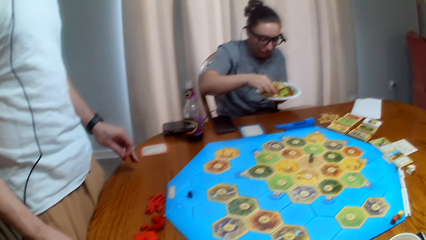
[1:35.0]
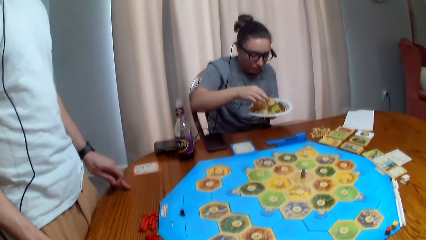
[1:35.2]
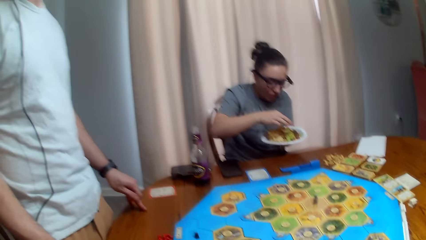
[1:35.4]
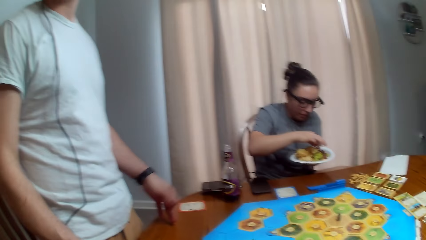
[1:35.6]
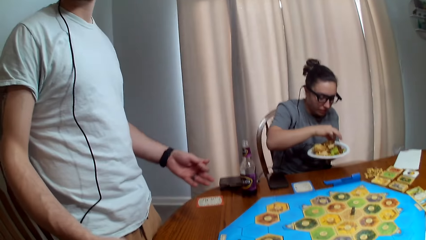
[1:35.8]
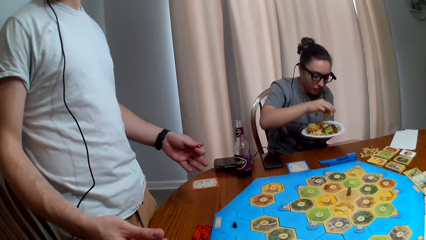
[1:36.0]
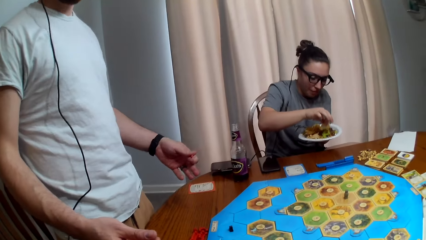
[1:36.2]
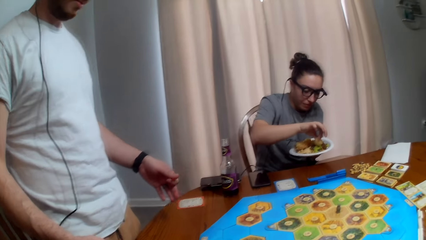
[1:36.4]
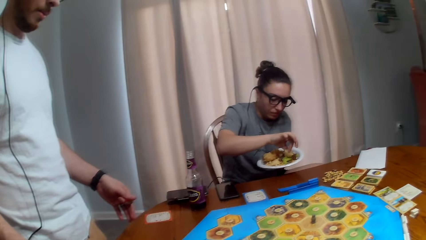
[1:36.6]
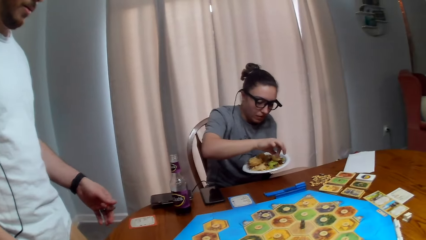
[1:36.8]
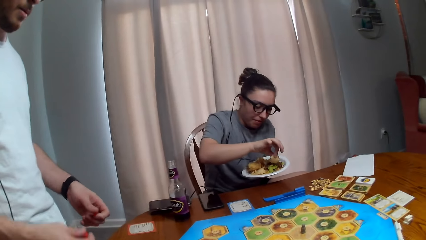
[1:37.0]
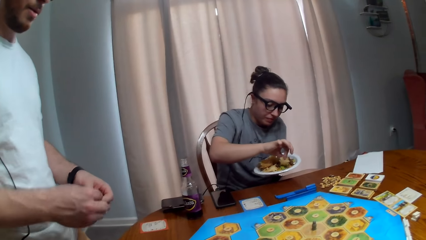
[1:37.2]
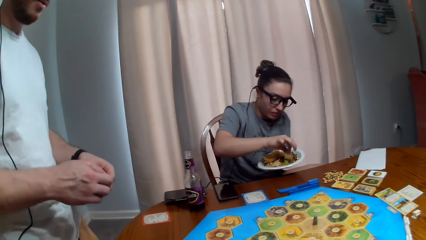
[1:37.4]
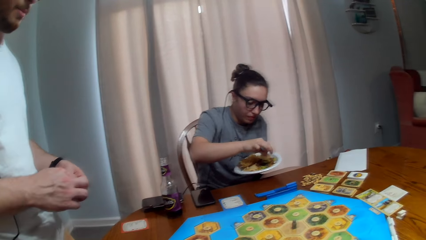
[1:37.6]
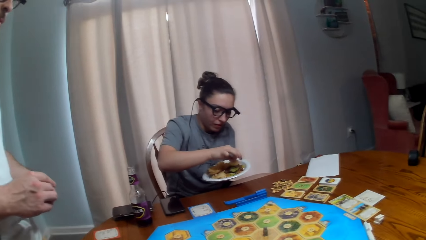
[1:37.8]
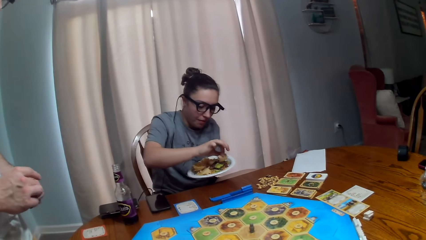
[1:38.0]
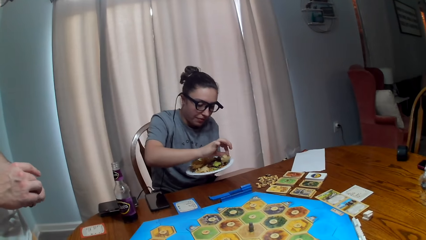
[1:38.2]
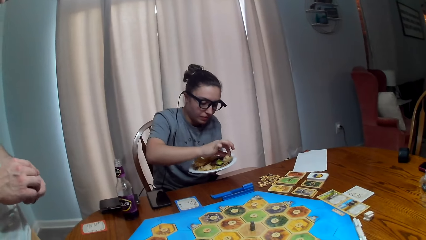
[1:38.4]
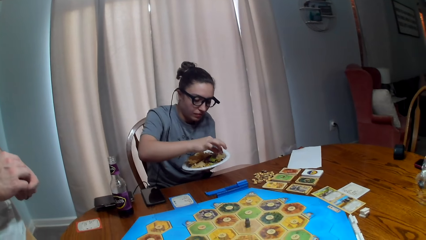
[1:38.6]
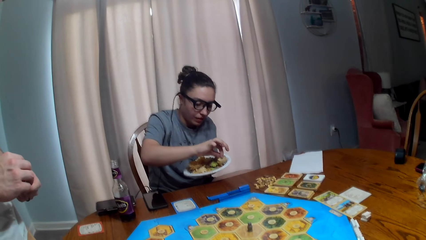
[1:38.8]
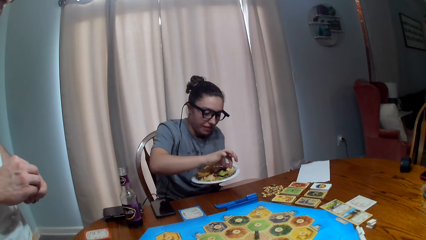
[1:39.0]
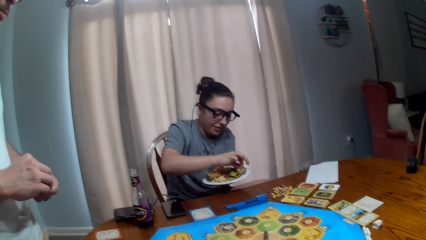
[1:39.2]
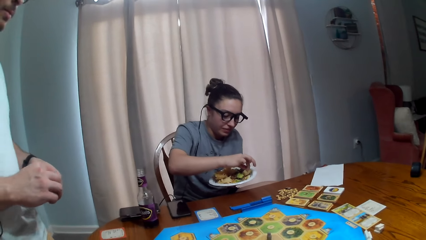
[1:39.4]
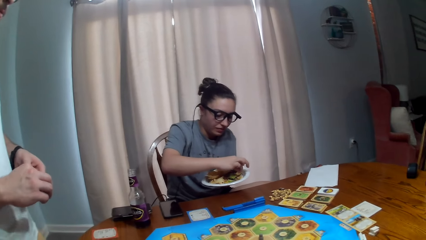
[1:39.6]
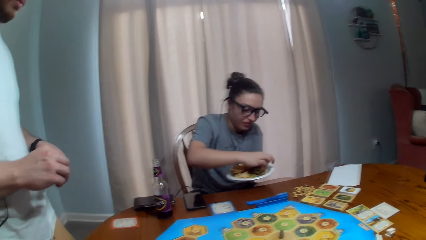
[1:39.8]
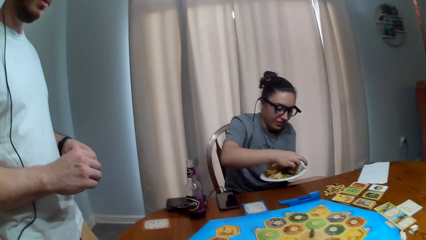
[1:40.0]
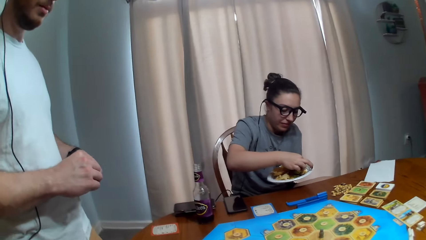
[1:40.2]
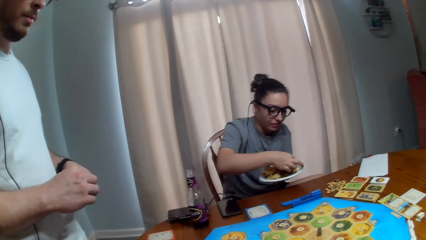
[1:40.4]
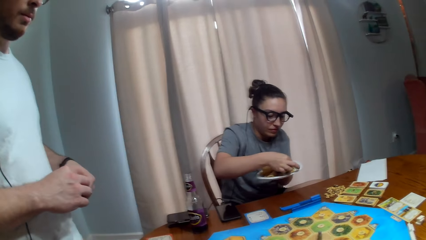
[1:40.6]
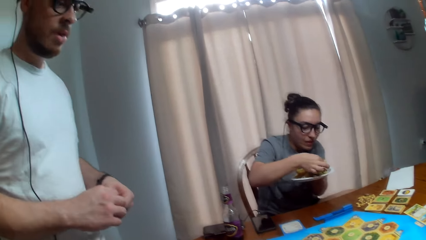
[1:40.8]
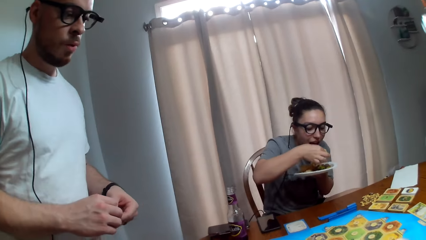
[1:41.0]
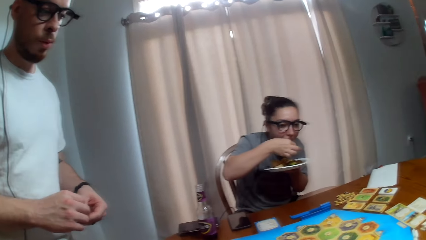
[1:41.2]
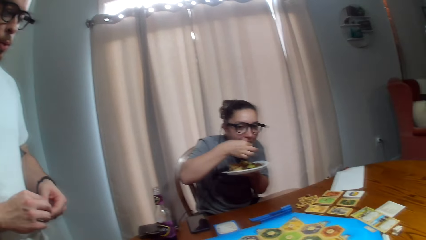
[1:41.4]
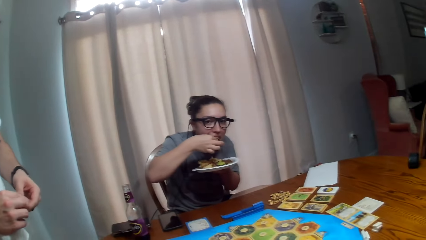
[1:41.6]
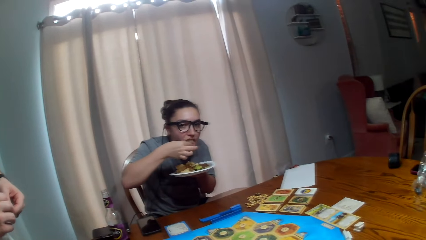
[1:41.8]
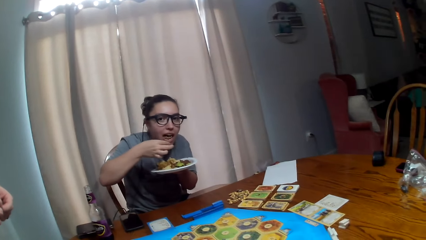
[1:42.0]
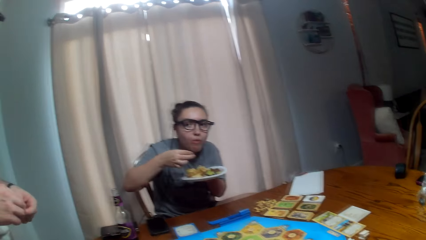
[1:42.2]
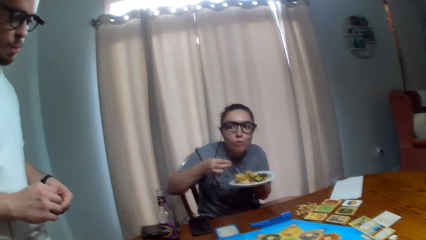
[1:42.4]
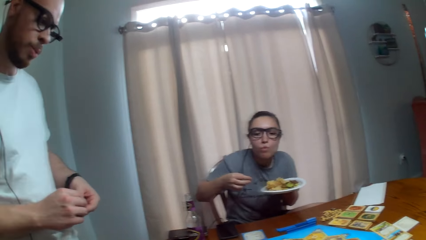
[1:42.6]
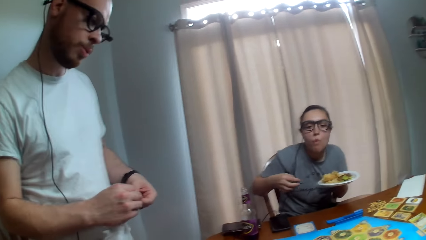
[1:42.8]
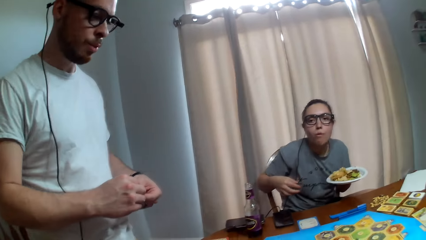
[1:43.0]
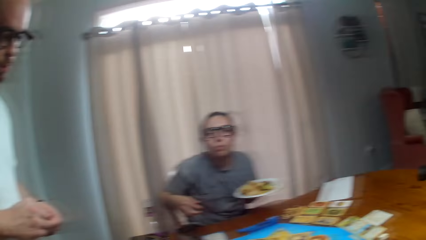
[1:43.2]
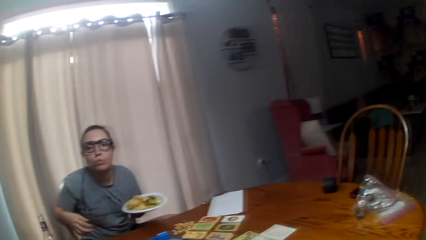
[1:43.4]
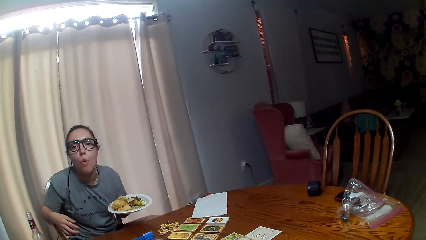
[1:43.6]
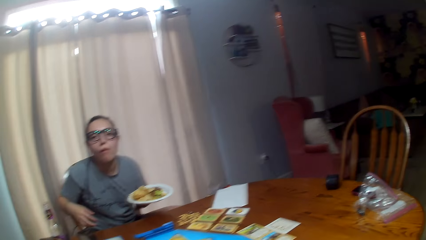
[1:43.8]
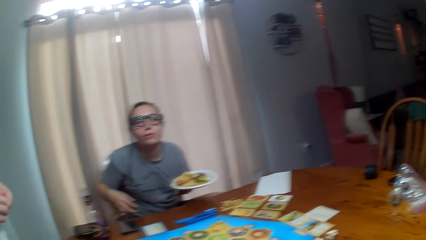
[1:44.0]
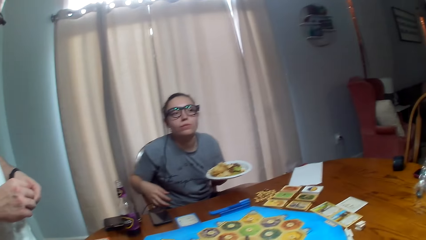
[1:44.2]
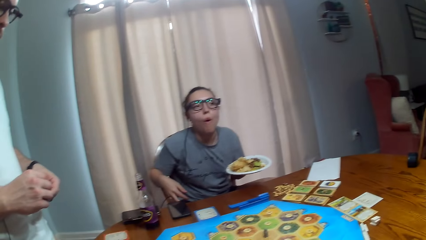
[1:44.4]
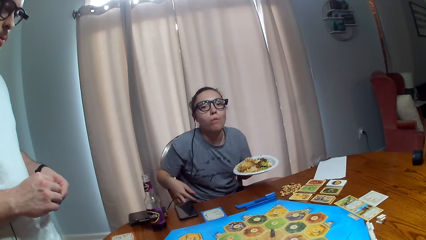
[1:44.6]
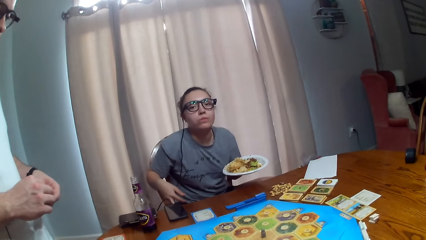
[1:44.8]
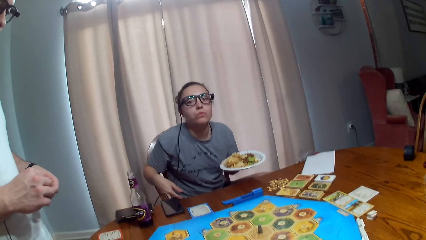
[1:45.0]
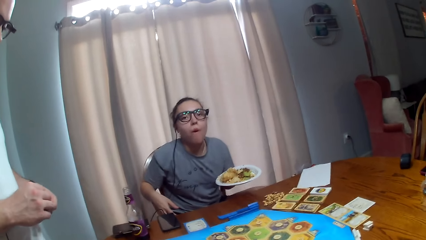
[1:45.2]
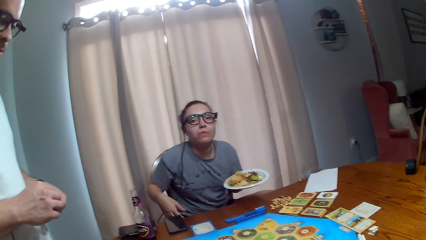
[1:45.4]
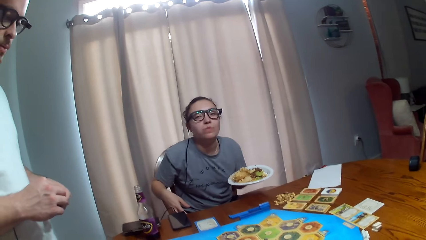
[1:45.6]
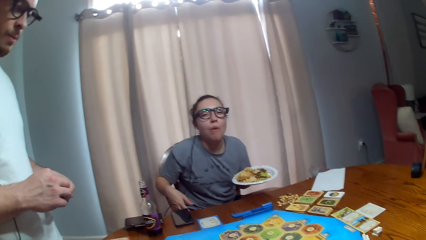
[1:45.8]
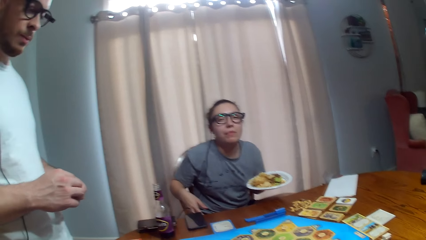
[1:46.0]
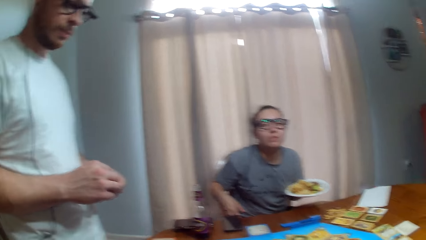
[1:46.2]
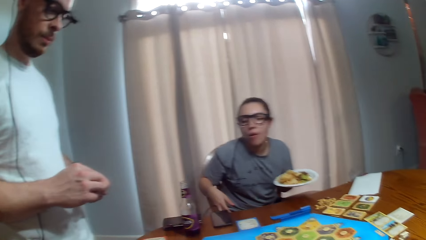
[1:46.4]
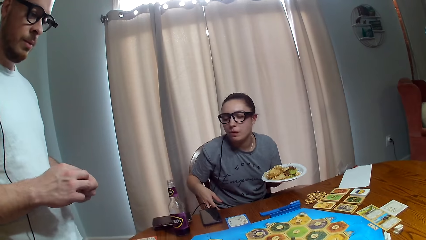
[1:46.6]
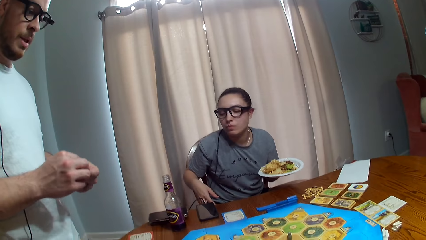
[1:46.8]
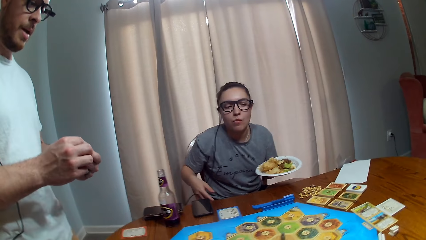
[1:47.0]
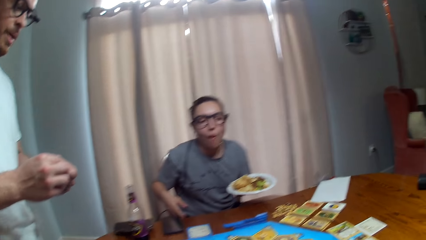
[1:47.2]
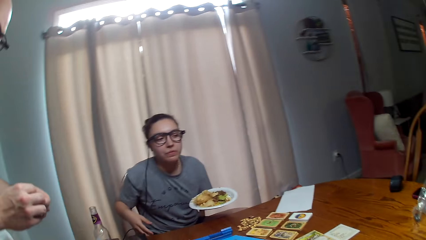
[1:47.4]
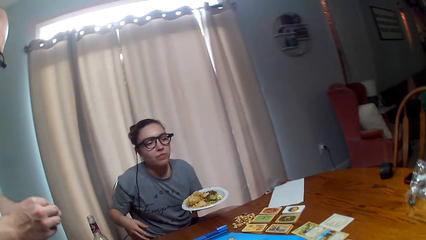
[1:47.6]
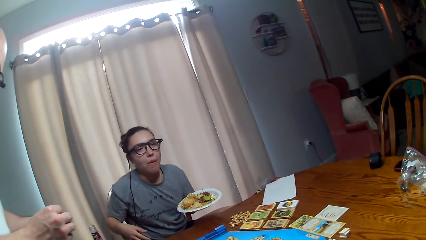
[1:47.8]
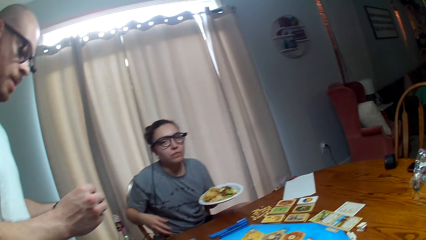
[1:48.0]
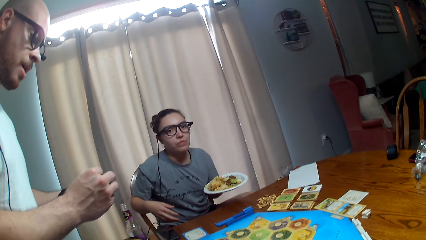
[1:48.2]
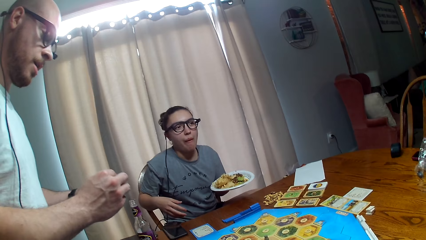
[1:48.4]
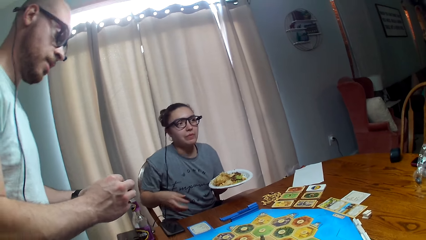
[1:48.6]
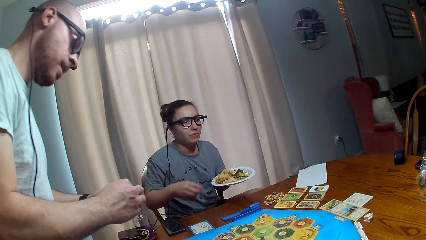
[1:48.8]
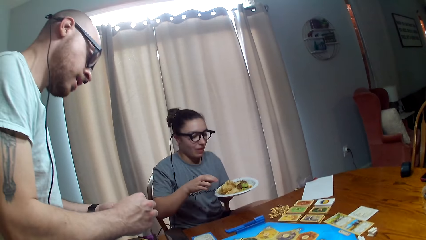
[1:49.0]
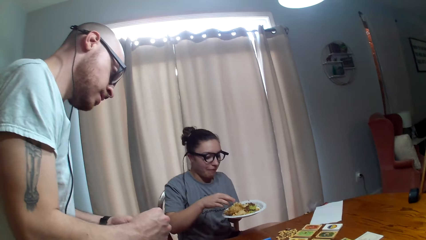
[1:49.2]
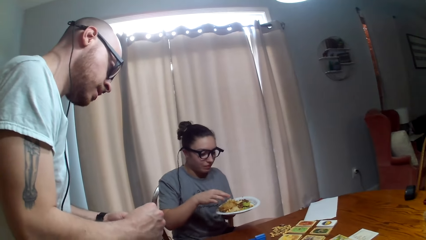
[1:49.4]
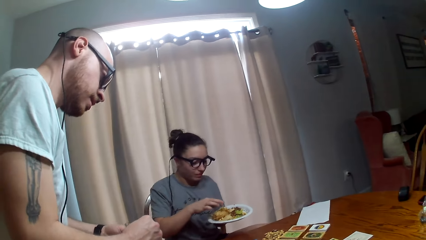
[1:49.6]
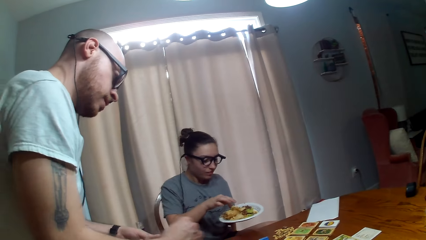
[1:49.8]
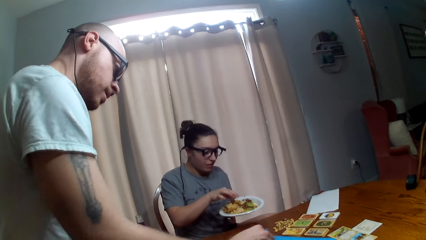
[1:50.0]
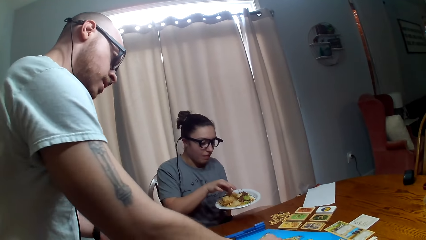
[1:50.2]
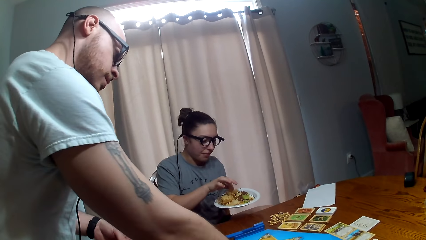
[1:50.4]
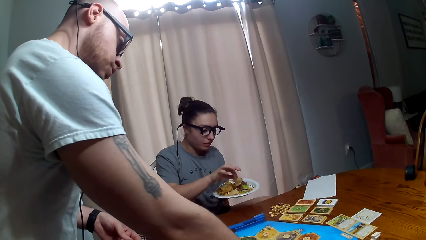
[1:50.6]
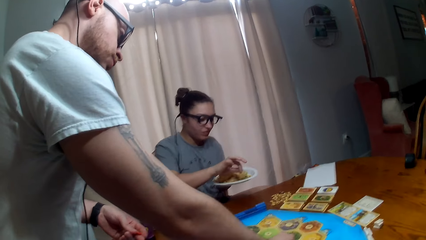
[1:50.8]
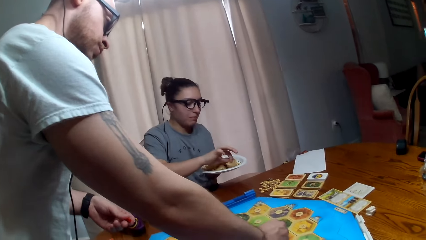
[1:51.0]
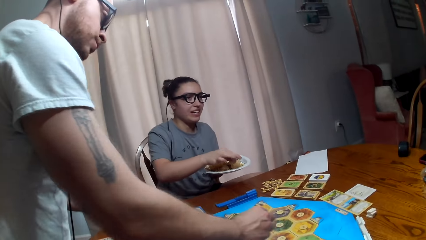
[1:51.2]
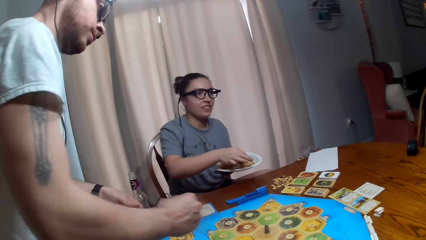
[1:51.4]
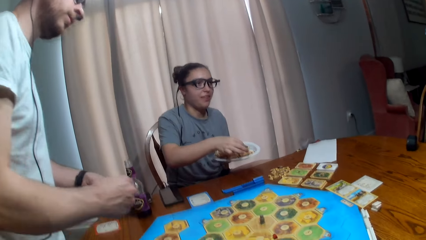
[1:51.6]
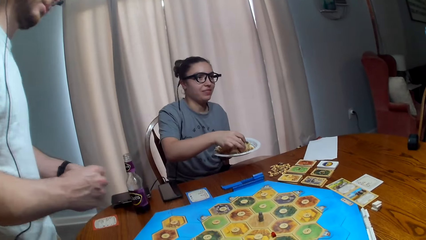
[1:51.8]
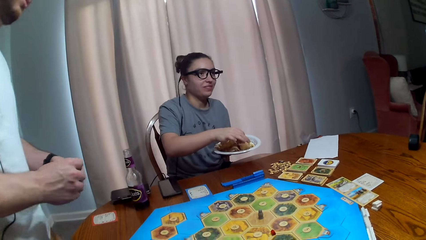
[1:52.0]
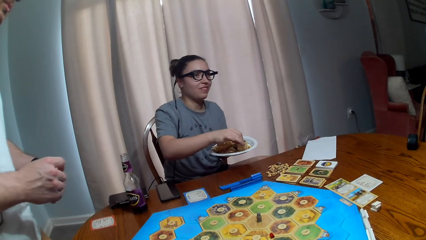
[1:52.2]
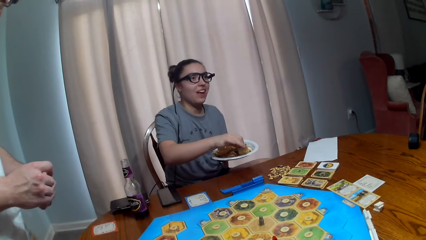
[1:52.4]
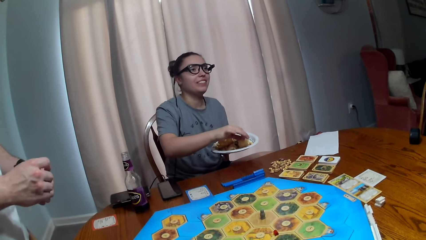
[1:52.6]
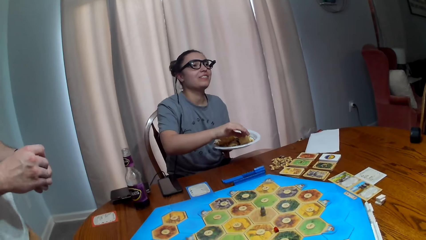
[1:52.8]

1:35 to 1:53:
A person talks. The camera wearer talks. Another person eats. The camera wearer talks. A third person talks. The camera wearer talks. The first person places something on the board.
